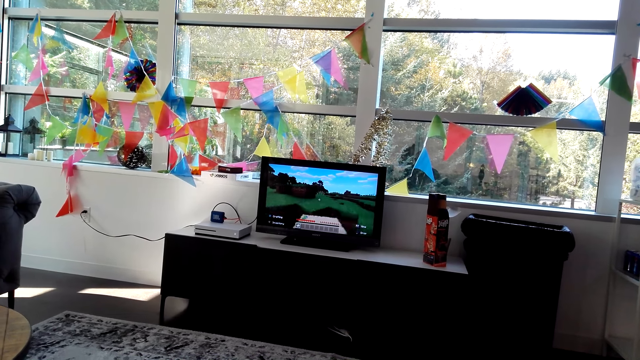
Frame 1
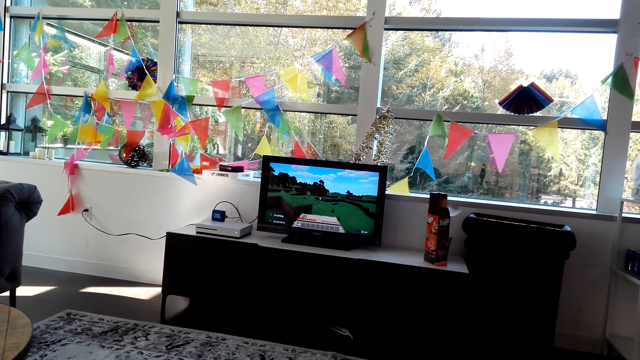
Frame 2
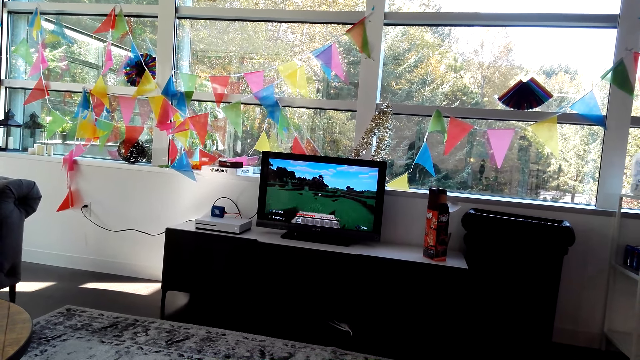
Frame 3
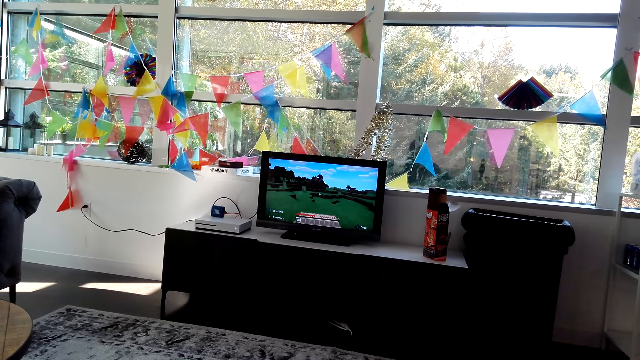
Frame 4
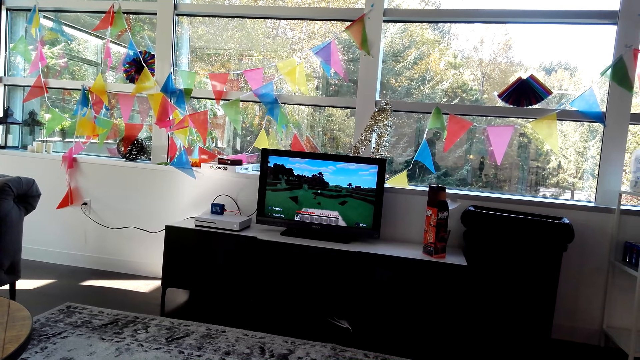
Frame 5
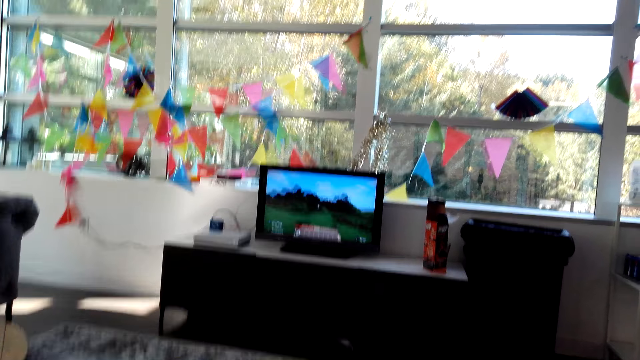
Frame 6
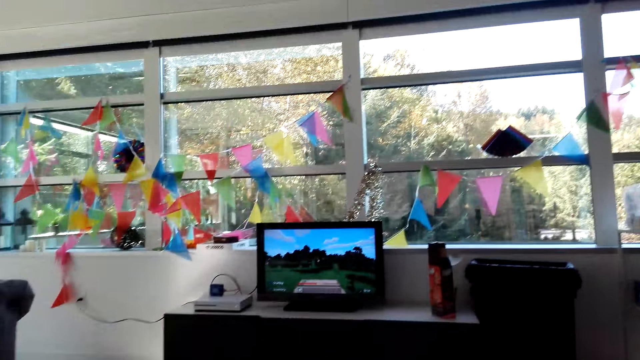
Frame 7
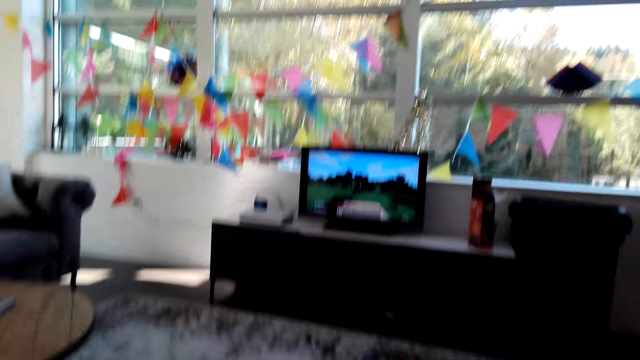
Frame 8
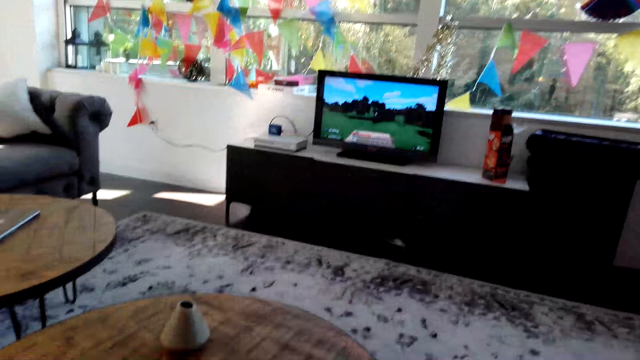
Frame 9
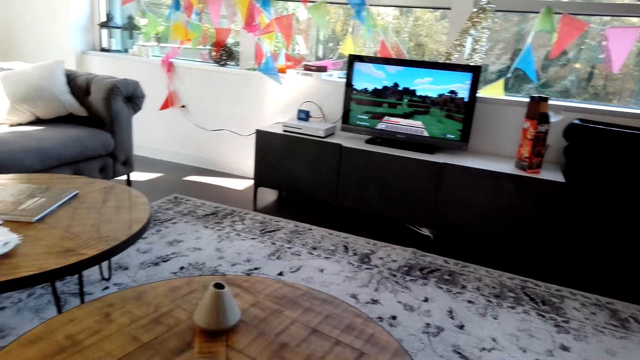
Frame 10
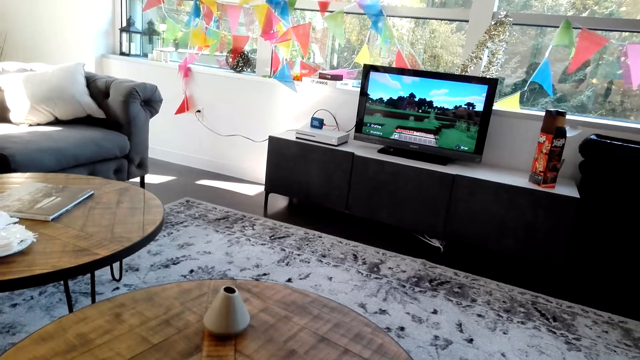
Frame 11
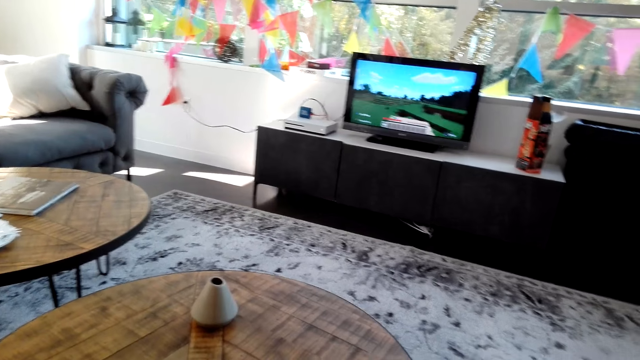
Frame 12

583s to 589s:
The camera wearer plays a video game in the house.

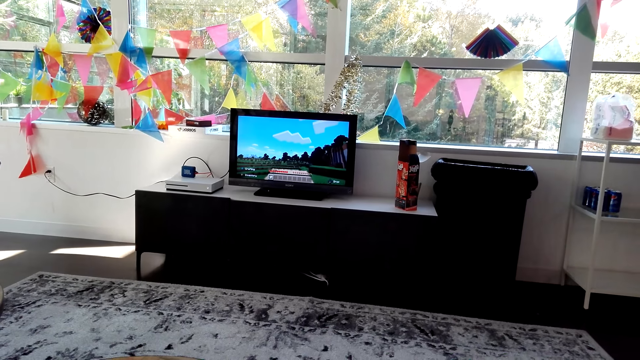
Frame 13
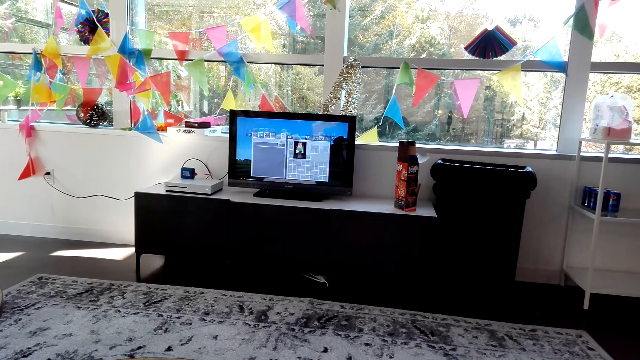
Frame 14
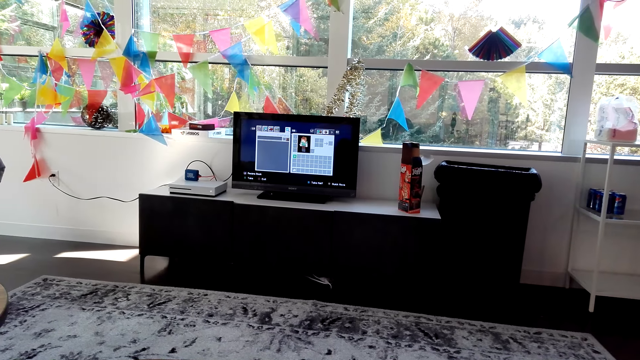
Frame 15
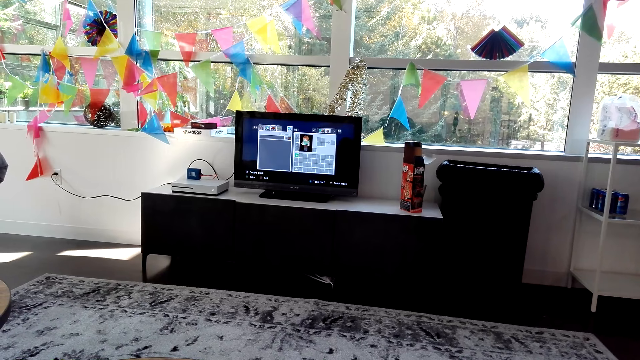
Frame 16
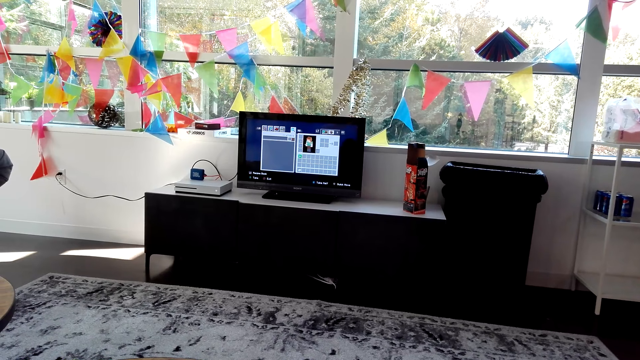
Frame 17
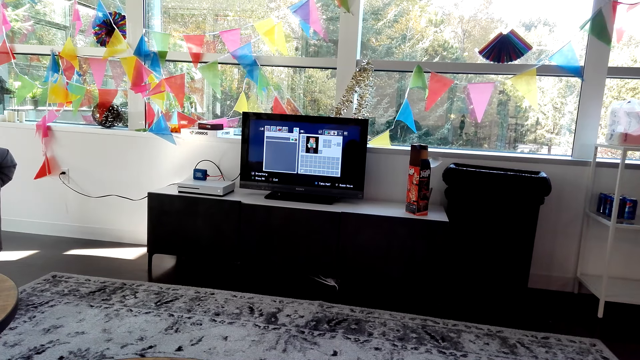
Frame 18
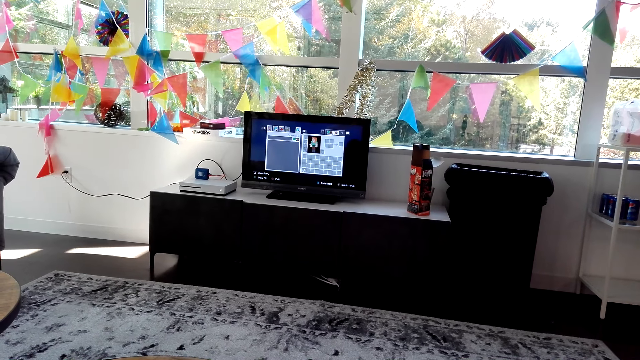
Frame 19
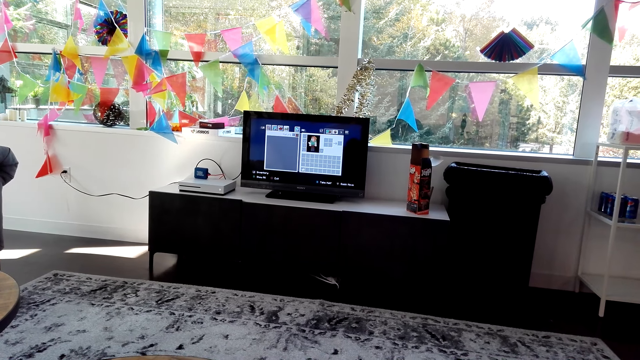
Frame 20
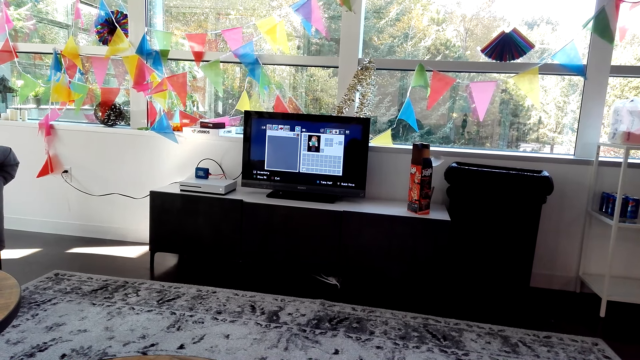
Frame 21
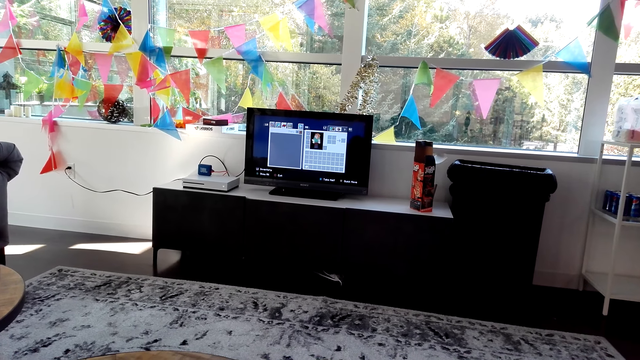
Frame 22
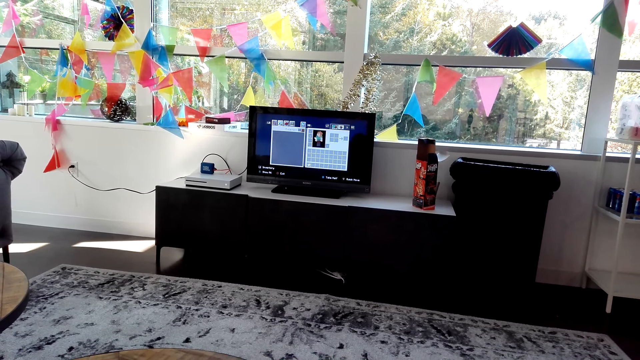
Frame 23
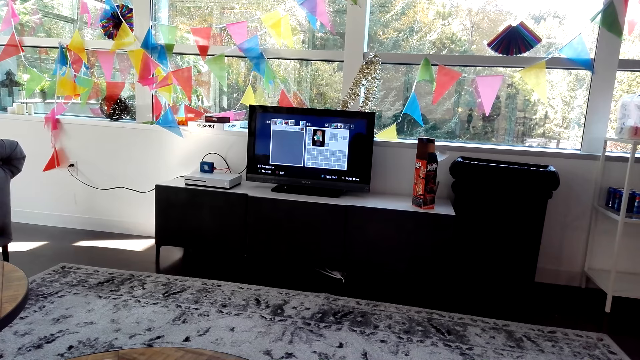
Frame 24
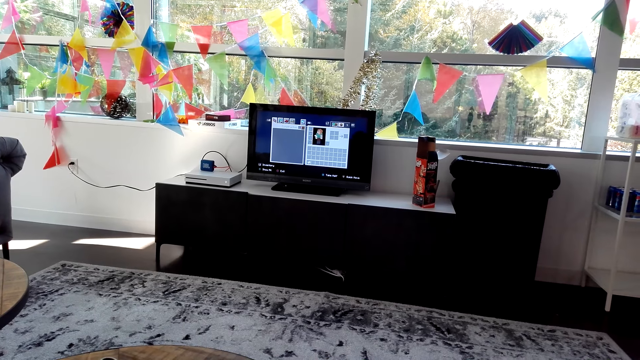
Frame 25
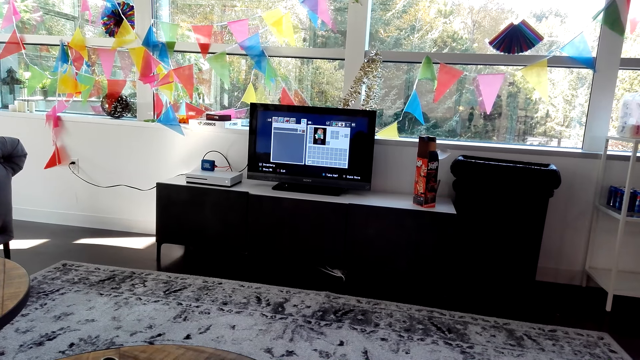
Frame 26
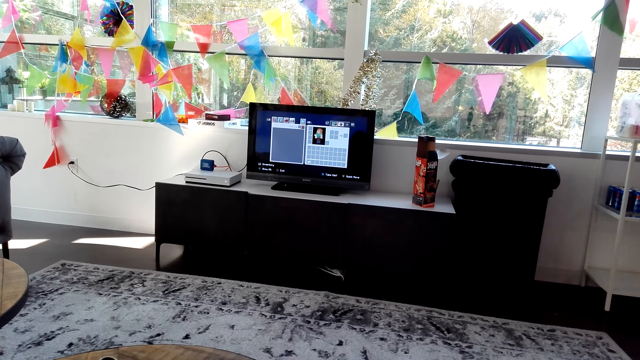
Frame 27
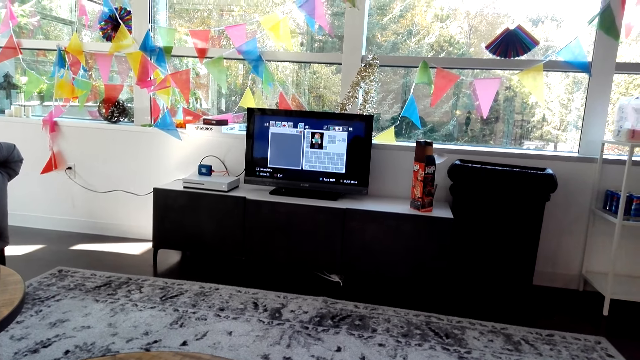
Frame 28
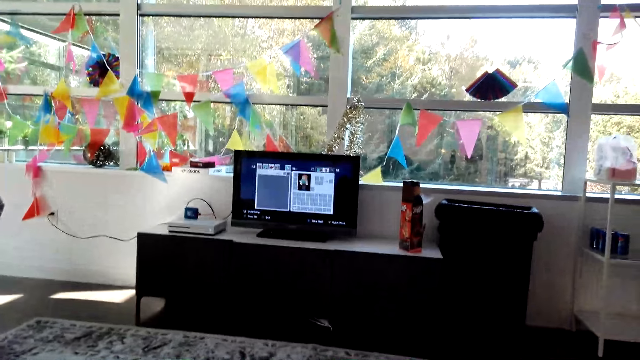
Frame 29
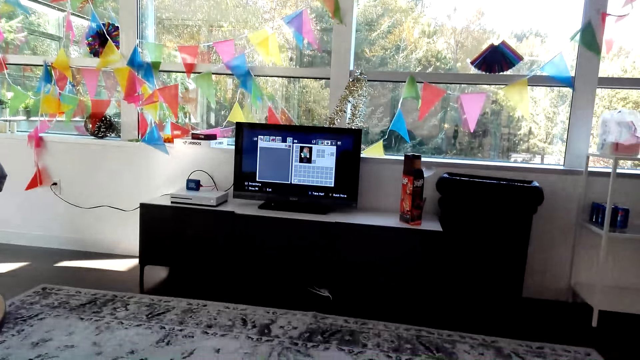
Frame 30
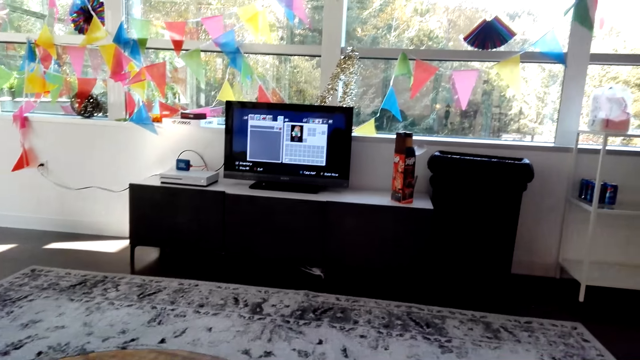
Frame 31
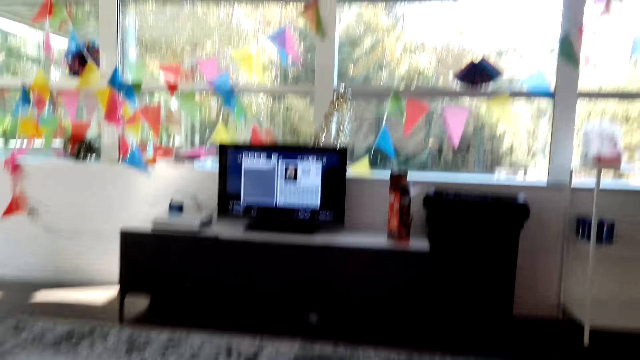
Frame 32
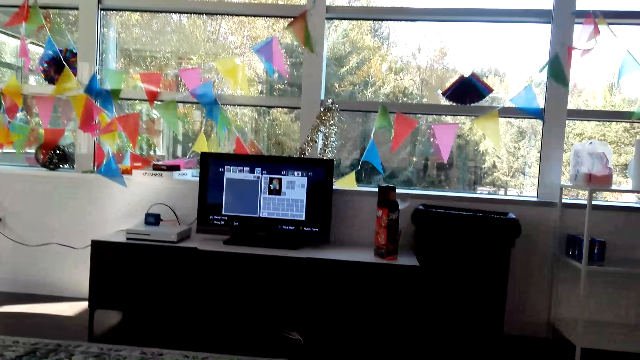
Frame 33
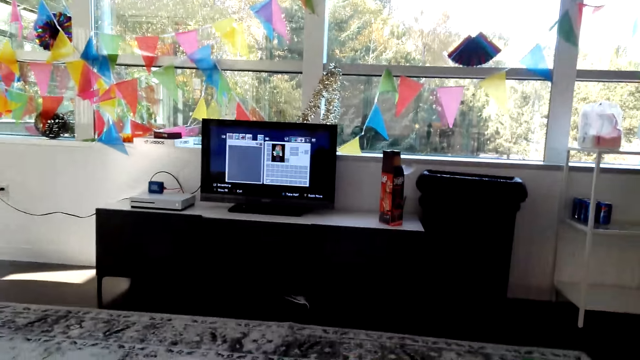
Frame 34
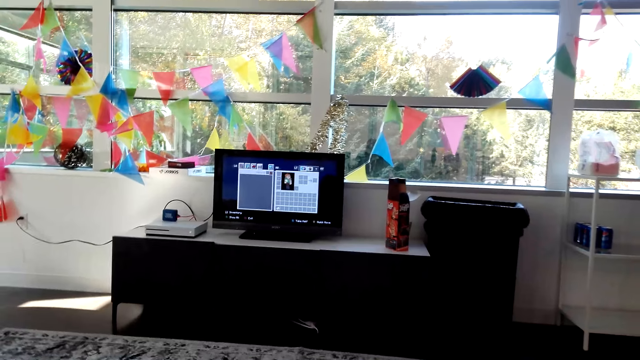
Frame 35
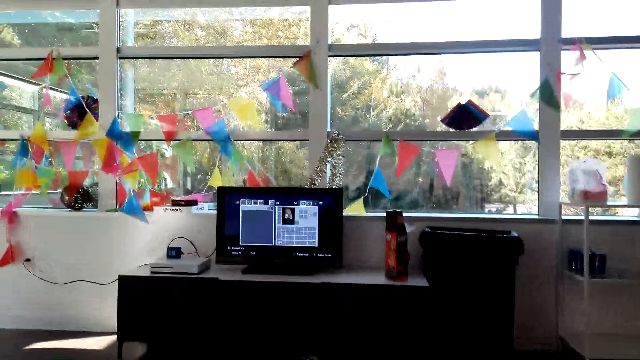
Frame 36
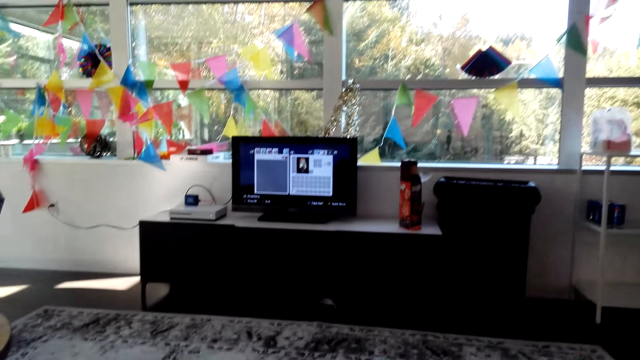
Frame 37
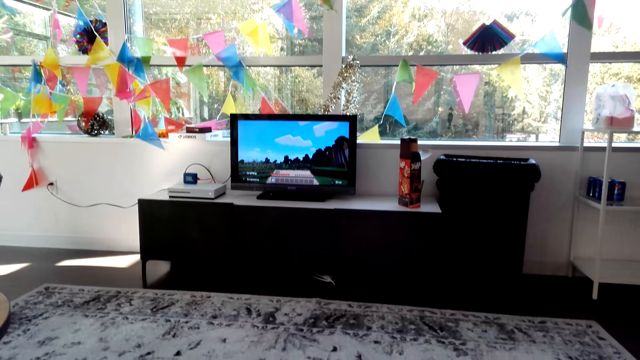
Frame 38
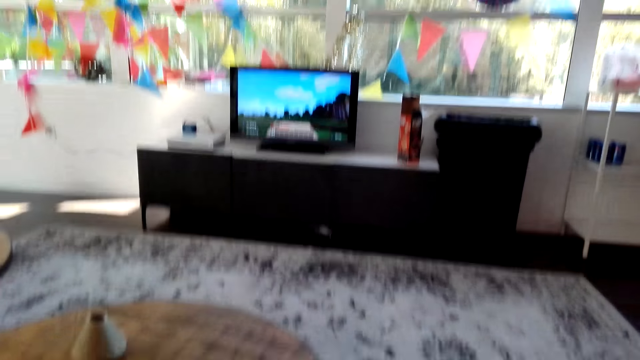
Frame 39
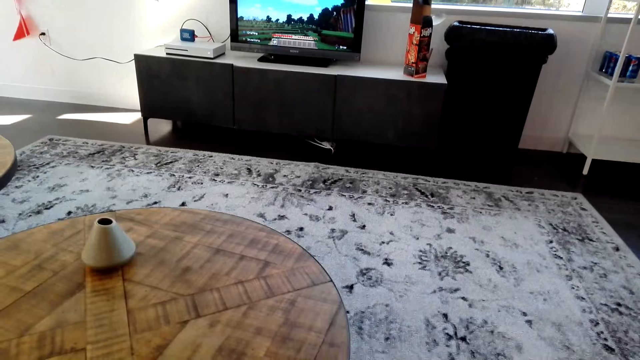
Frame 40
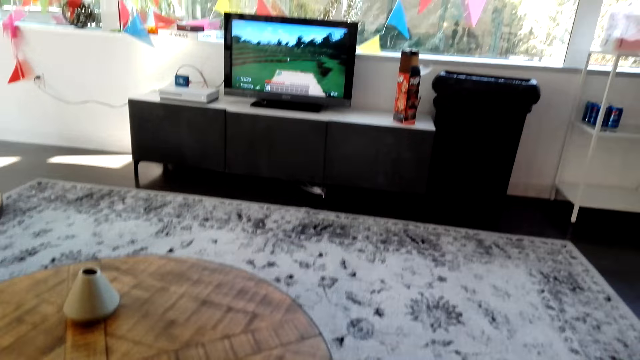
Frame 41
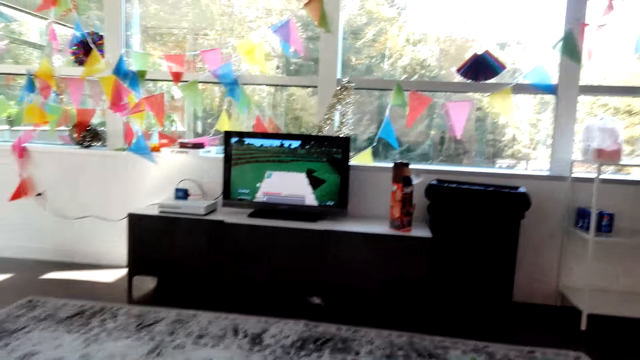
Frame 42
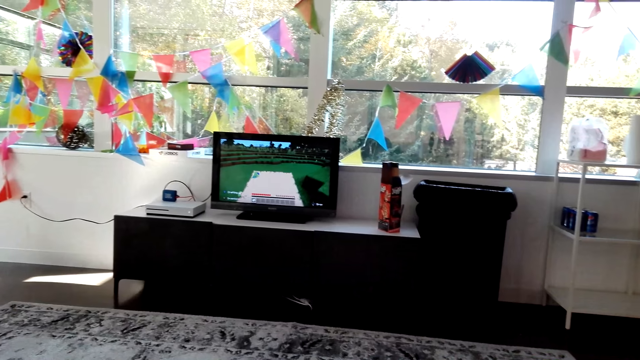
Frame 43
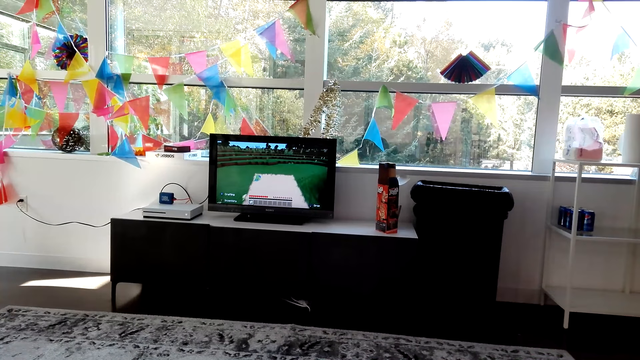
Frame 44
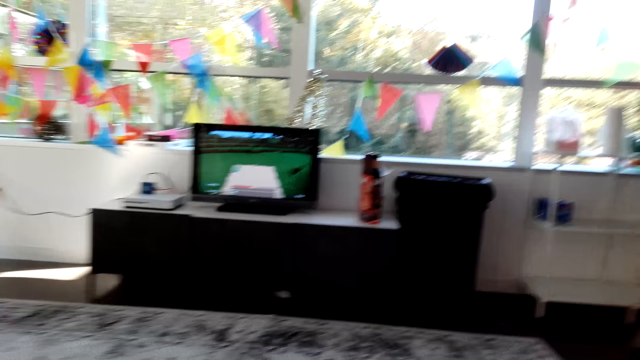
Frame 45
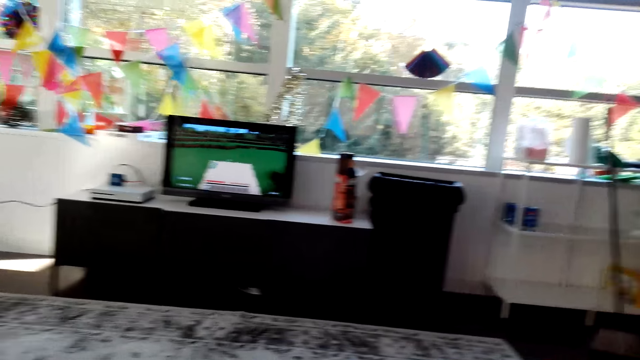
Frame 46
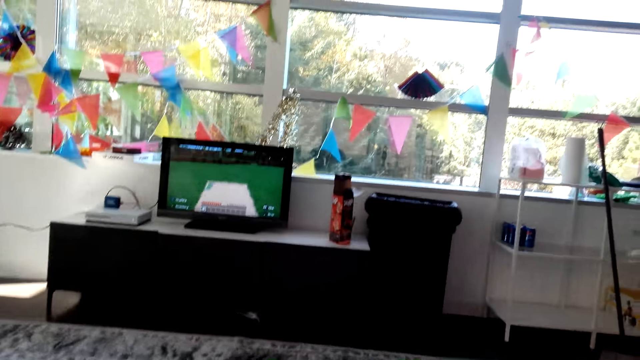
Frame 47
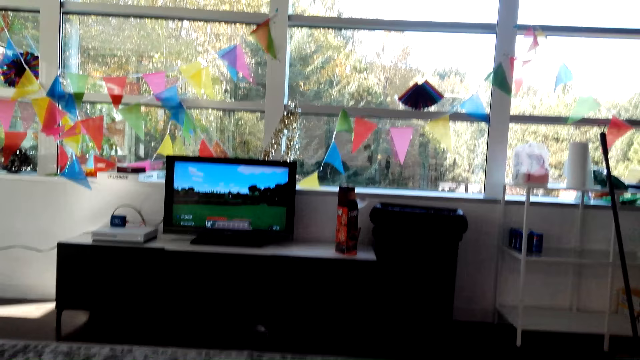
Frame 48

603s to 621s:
The camera wearer presses on the game controls. They play a game on TV.
